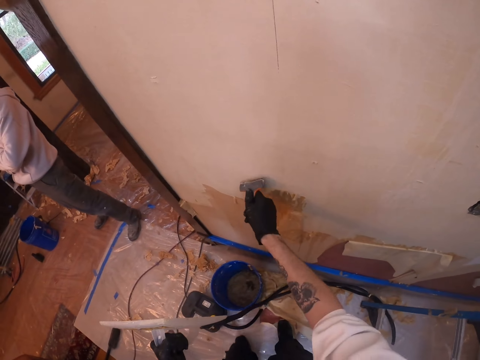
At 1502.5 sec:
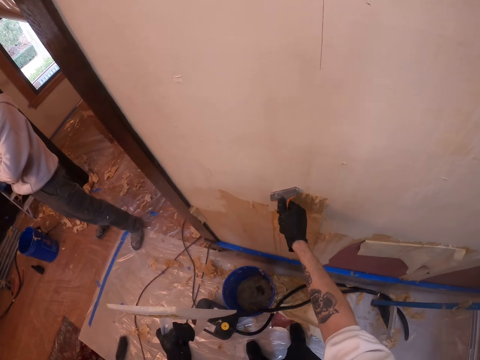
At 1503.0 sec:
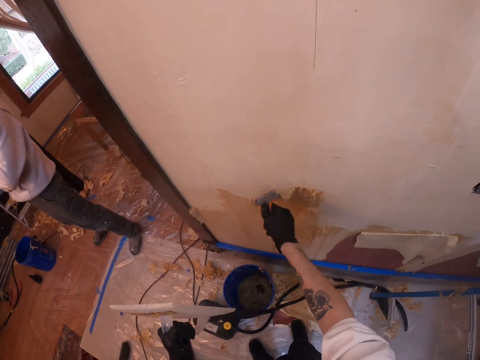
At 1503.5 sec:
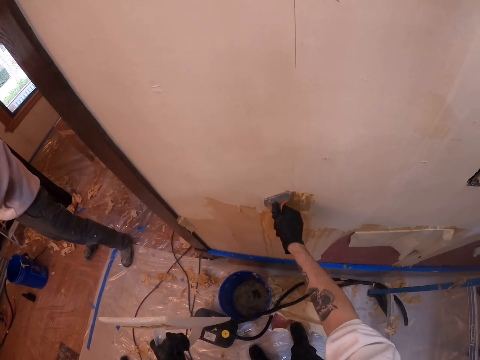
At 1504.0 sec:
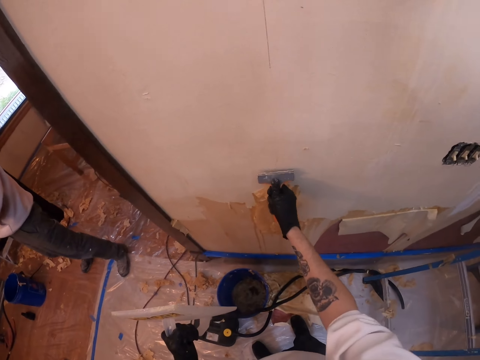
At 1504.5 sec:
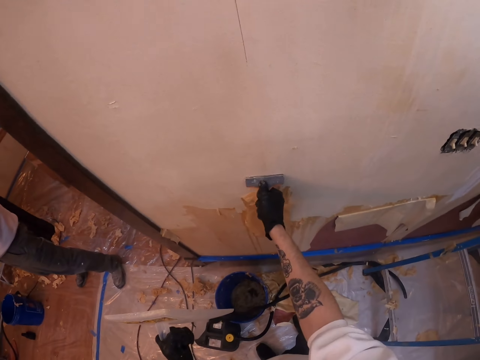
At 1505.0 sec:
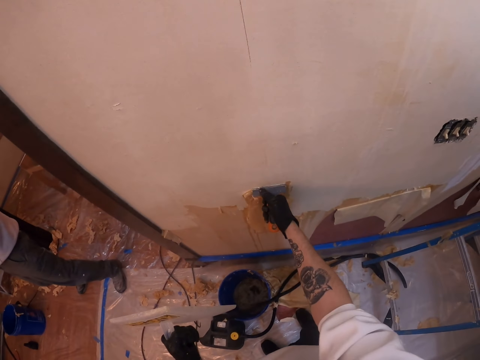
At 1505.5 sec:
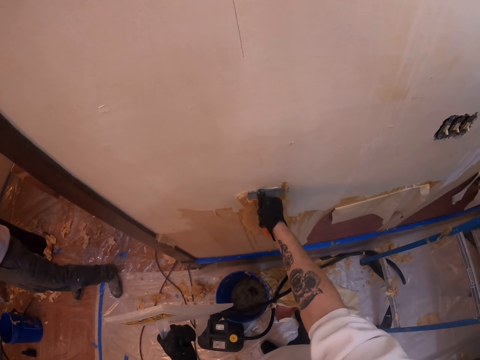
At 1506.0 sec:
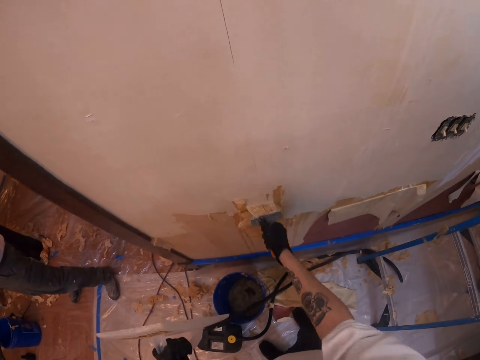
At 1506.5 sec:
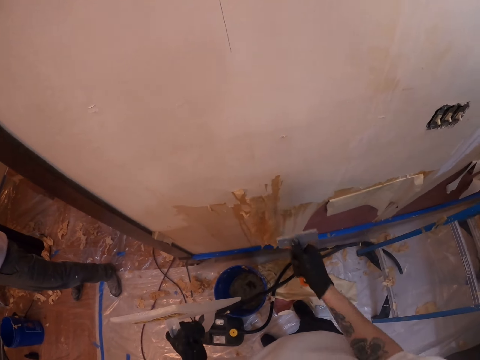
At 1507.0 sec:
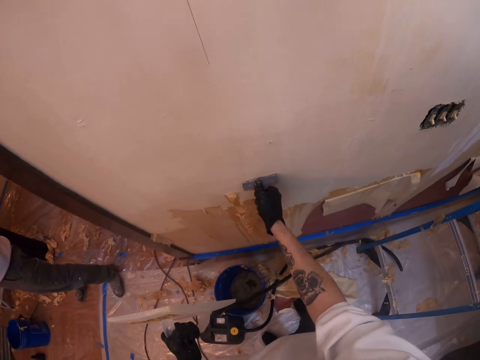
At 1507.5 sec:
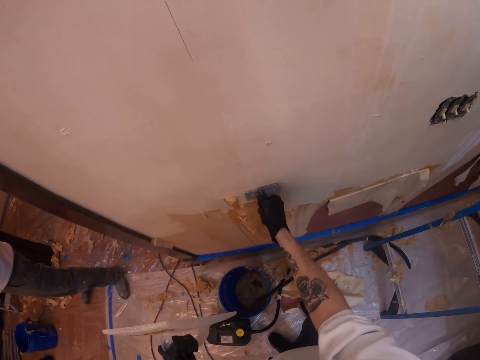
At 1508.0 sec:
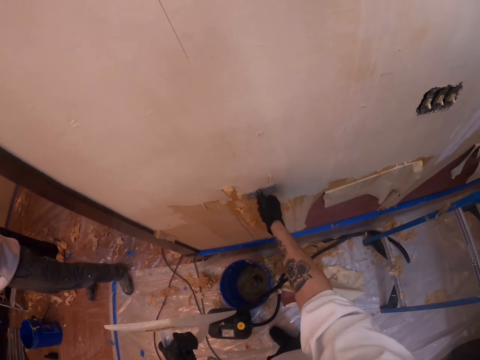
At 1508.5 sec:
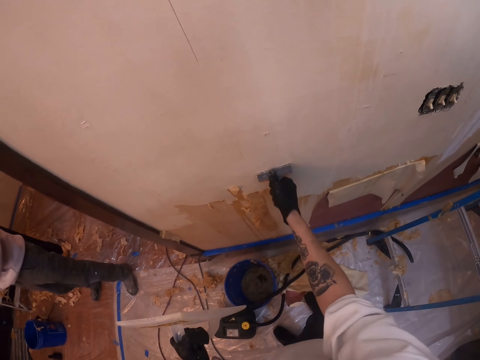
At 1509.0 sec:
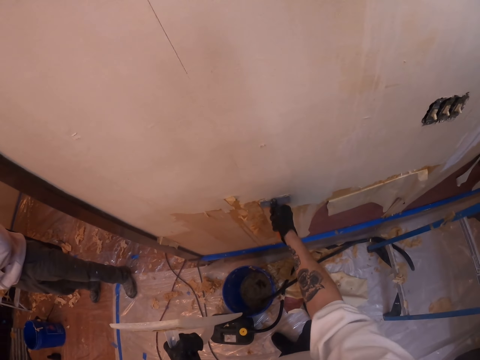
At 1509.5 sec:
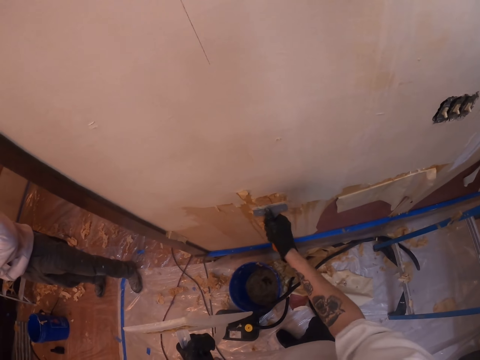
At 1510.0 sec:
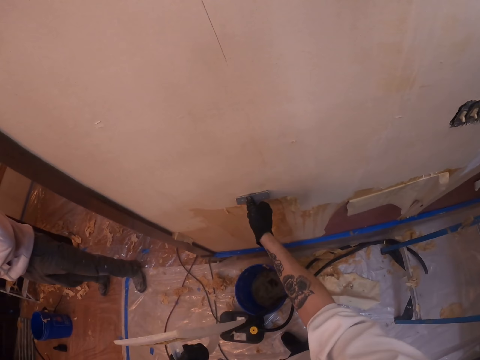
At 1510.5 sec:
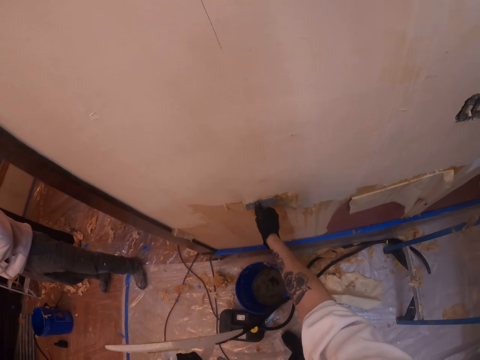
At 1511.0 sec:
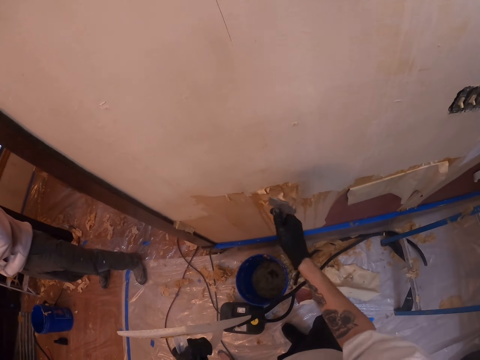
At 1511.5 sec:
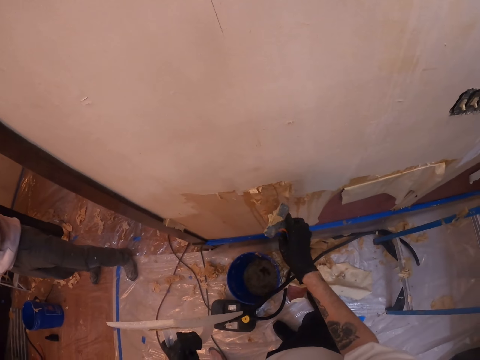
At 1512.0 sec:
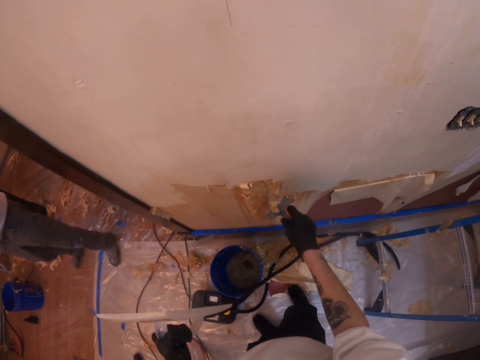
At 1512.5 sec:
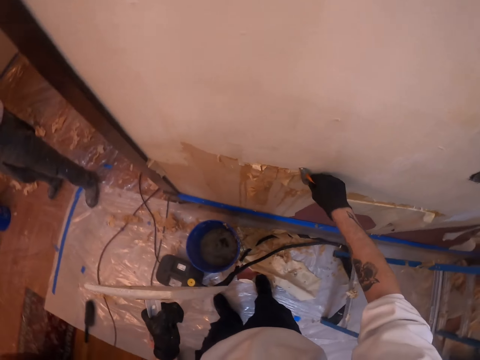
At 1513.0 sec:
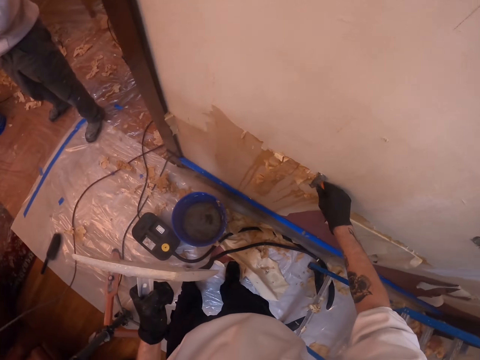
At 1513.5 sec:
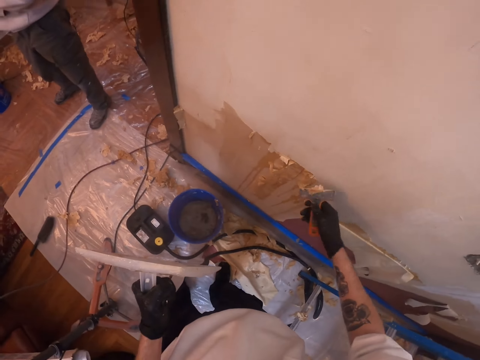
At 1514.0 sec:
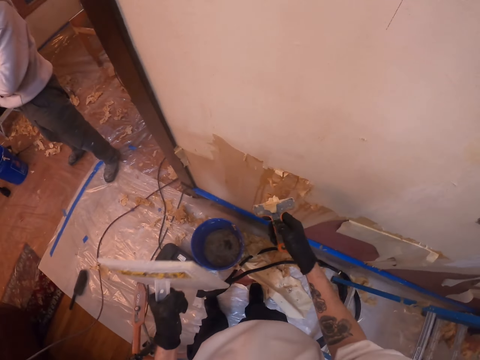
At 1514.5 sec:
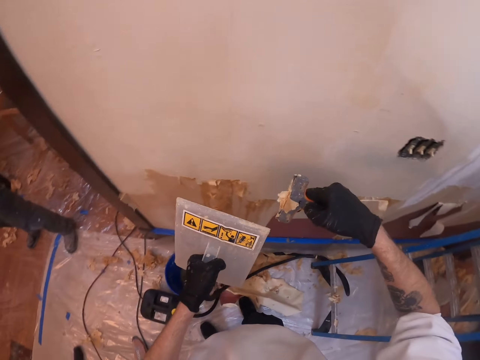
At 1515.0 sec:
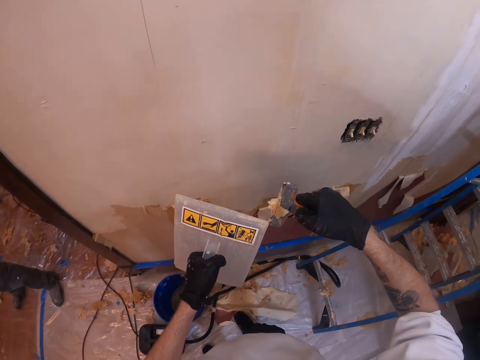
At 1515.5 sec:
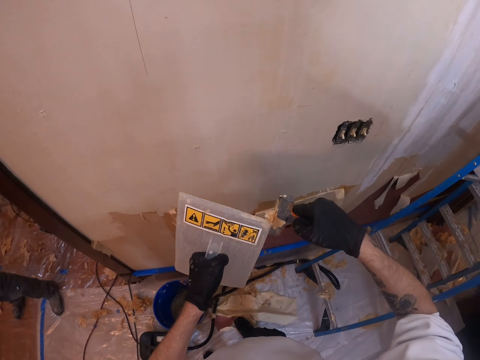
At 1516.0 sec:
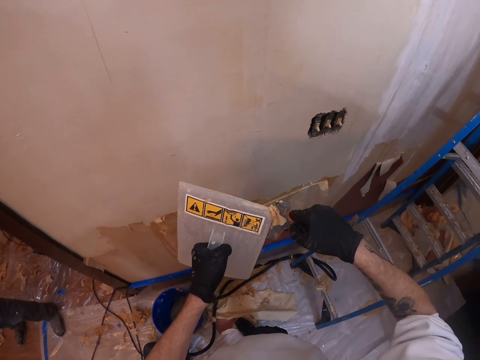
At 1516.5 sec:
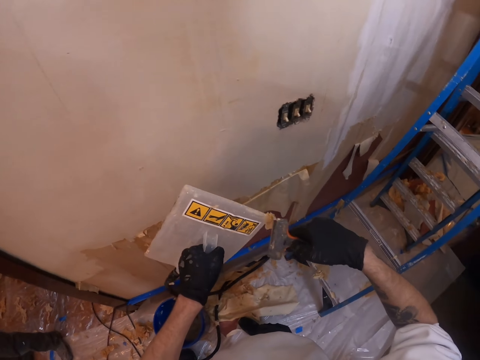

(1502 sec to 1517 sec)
The camera wearer turns the scraper. They remove paint from the wall with the scraper. They lift both hands. They remove paint from the scraper. They remove wallpaper glue on the wallpaper remover.

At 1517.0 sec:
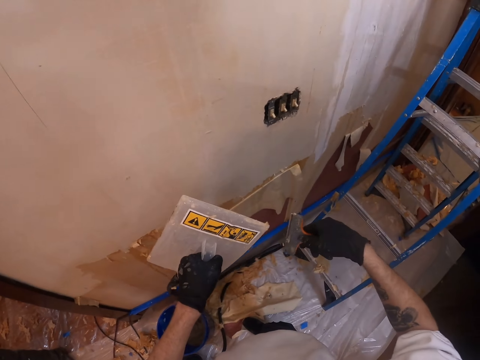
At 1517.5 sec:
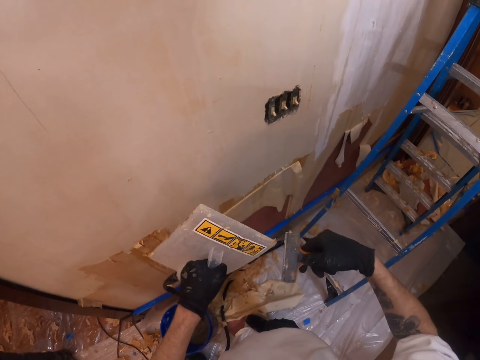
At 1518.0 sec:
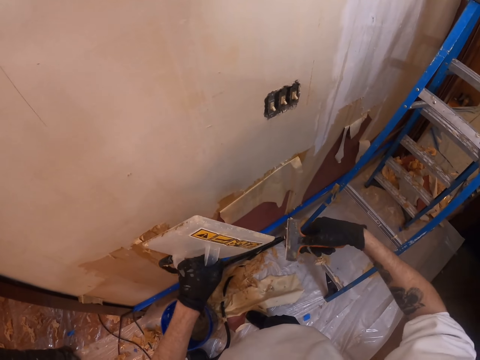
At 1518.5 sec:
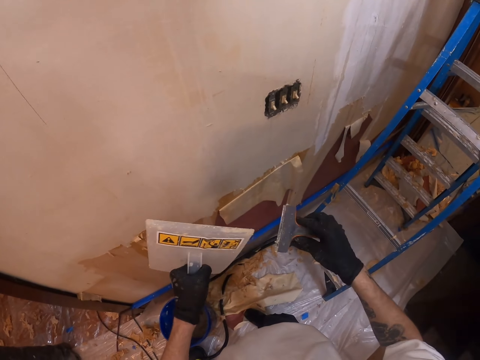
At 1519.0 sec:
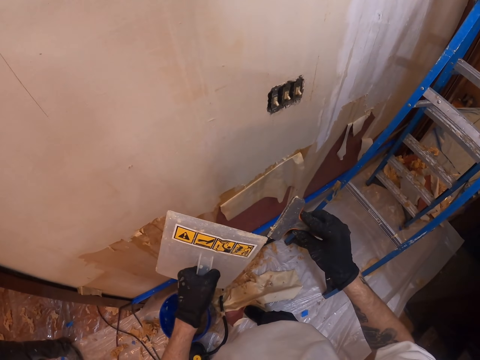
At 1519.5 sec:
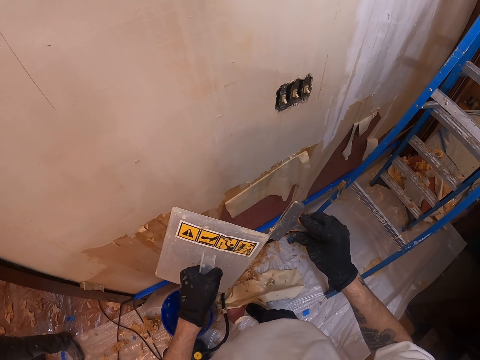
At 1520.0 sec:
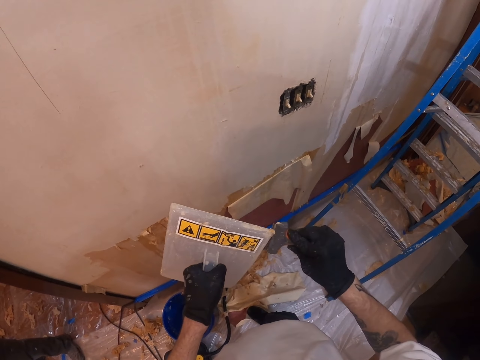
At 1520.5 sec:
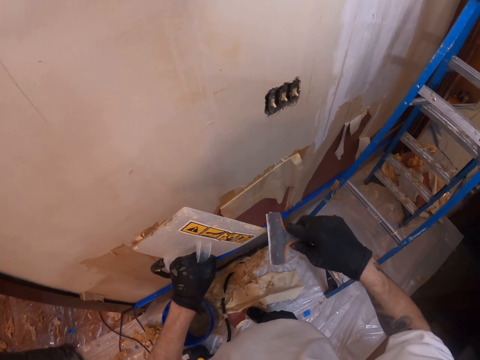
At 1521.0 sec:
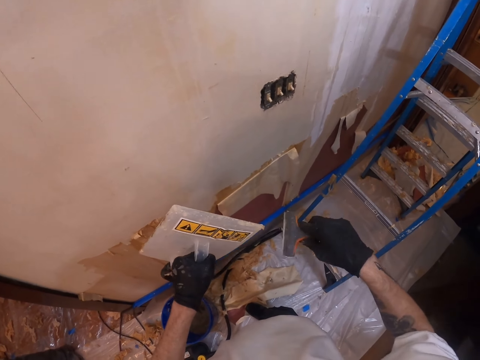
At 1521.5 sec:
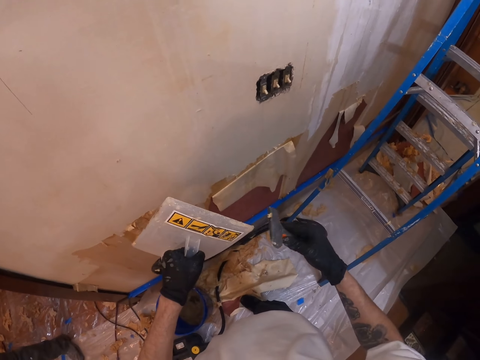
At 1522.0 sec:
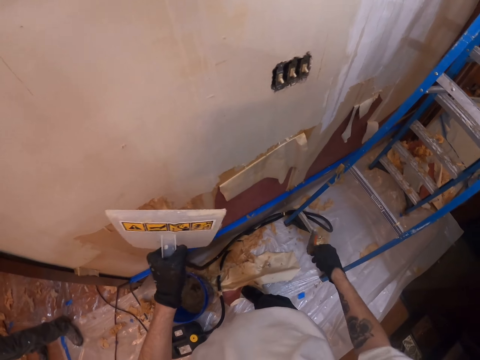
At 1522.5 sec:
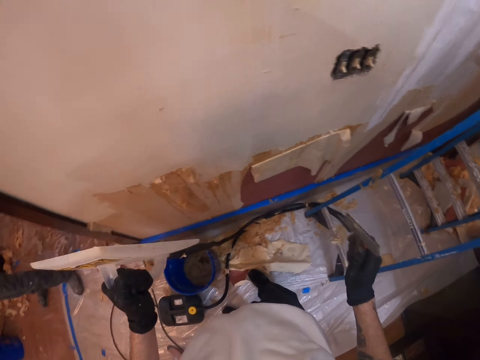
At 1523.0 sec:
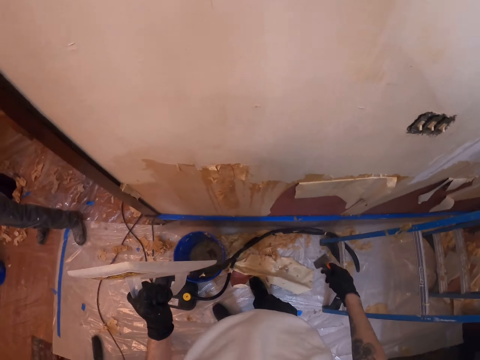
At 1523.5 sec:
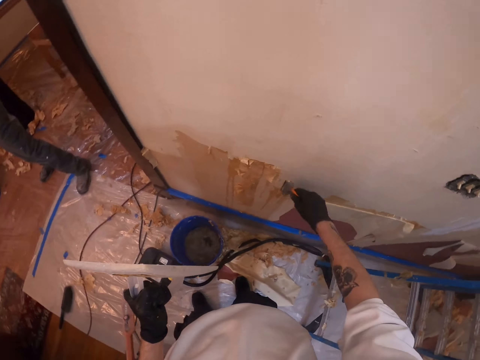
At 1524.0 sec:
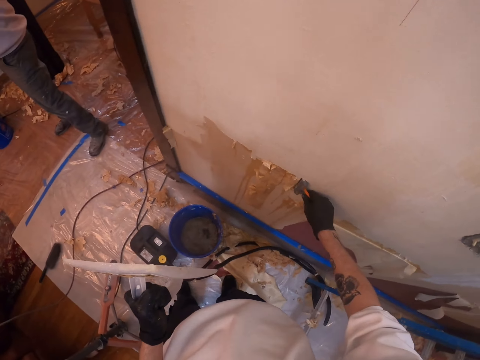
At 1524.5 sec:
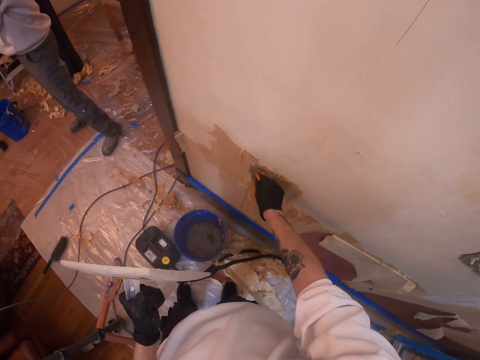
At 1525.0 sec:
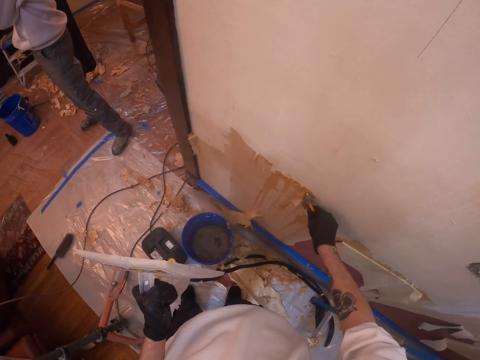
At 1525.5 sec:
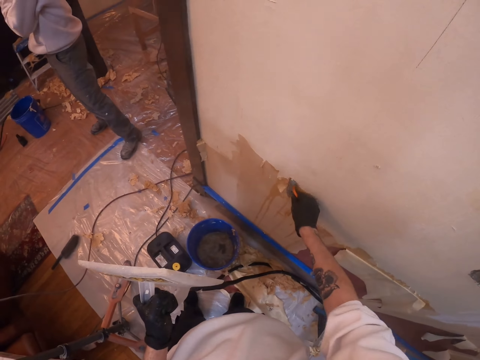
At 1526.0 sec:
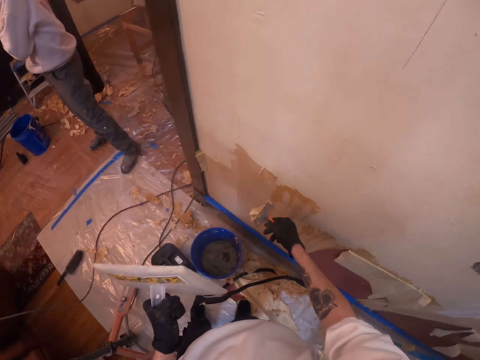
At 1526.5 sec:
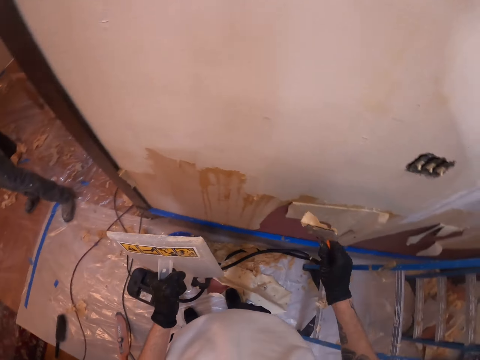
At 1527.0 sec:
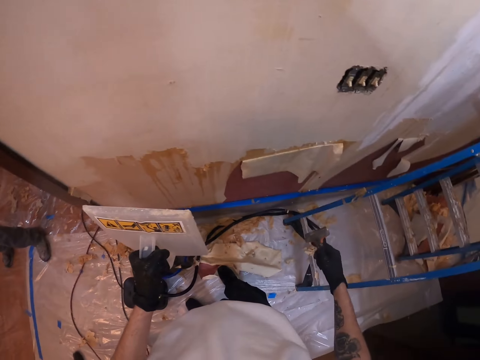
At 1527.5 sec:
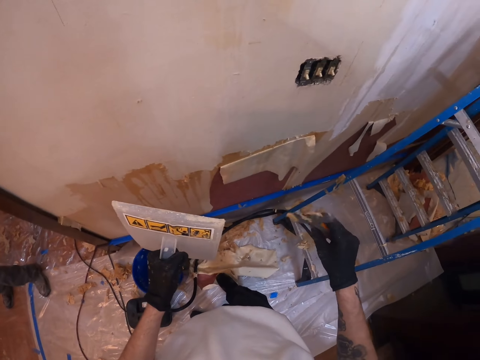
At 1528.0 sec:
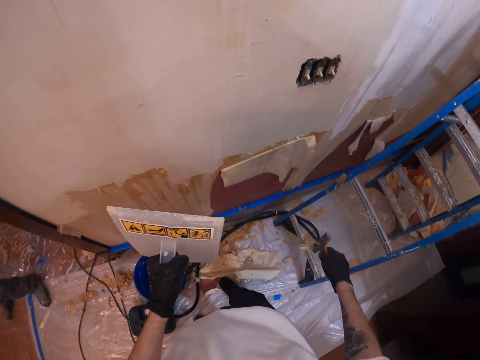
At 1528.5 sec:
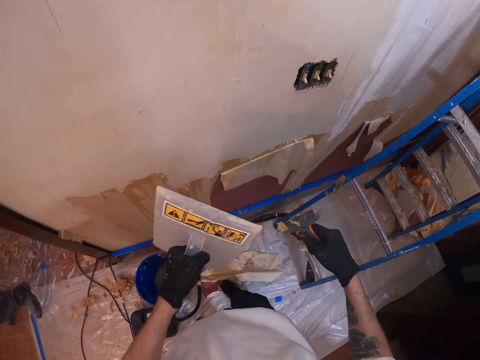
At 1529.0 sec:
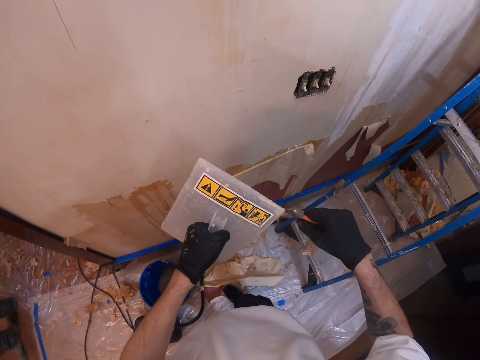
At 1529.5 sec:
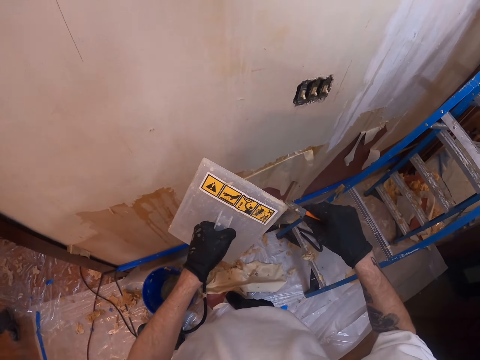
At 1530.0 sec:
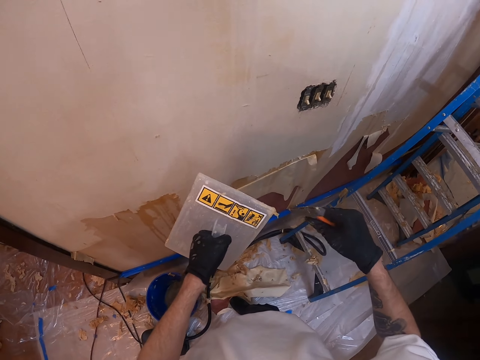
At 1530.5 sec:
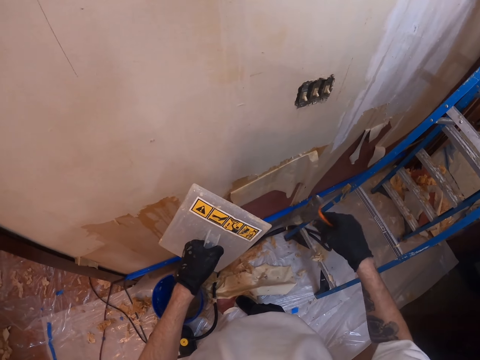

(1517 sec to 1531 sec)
The camera wearer removes wallpaper glue on the wallpaper steamer. They remove paint from the float. They look at the scraper. They remove paint from the scraper. They remove wallpaper glue on the wallpaper remover. They remove wallpaper glue on the wallpaper steamer. They remove paint from the float. They move both hands. They shake the right hand. They remove paint from the wall with the scraper. They remove wallpaper glue on the wall. They move both hands. They shake the right hand. They shake the scraper. They remove wallpaper glue on the wallpaper remover. They remove paint from the scraper.
